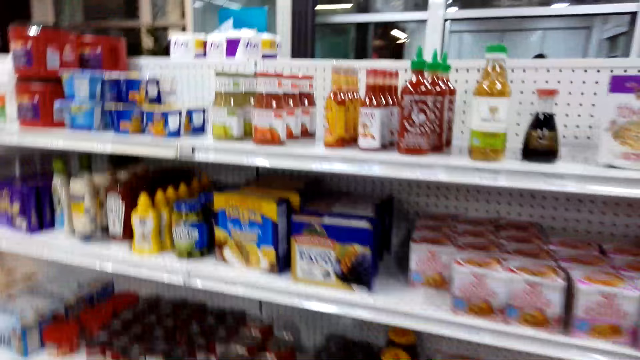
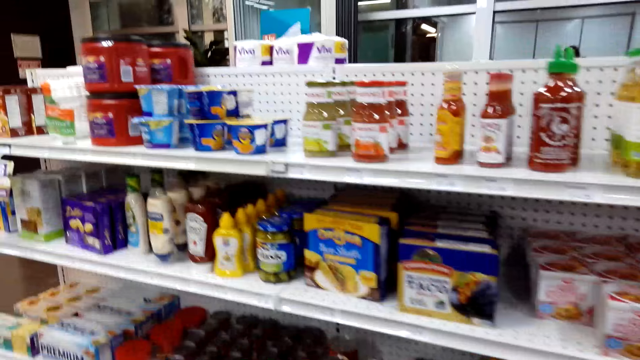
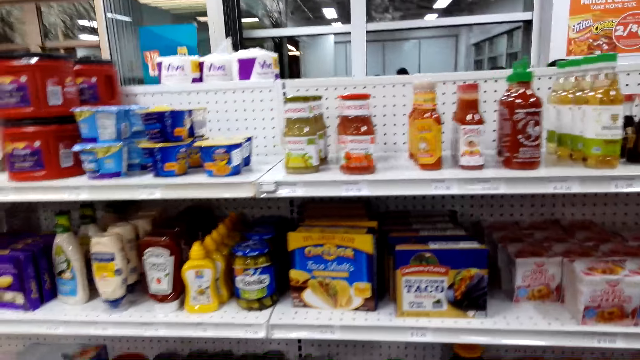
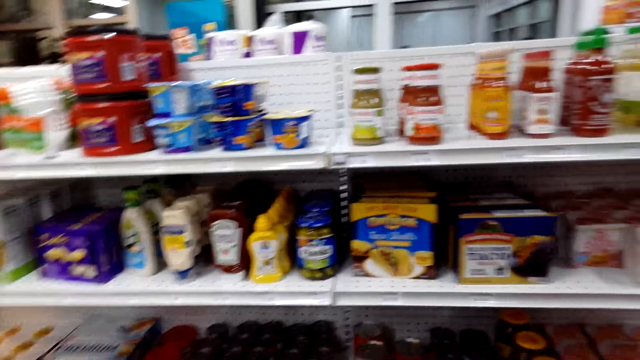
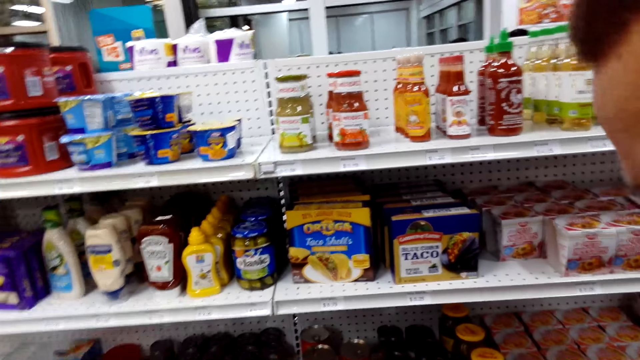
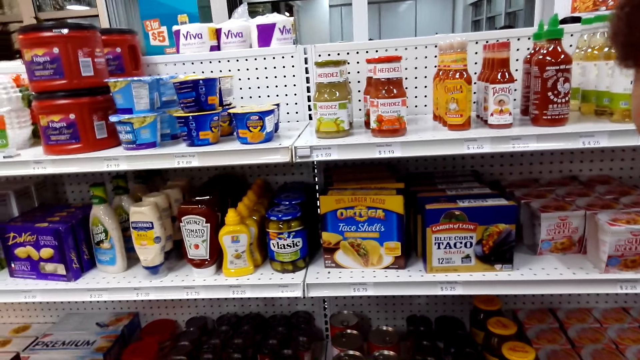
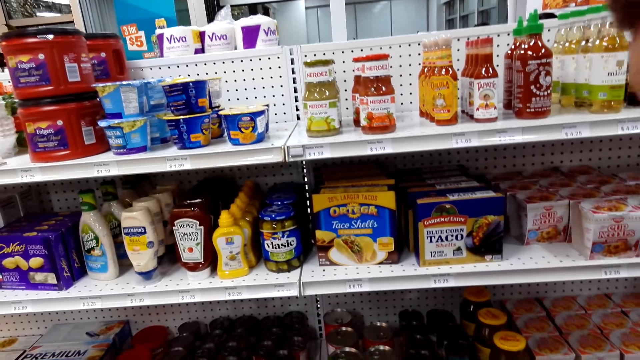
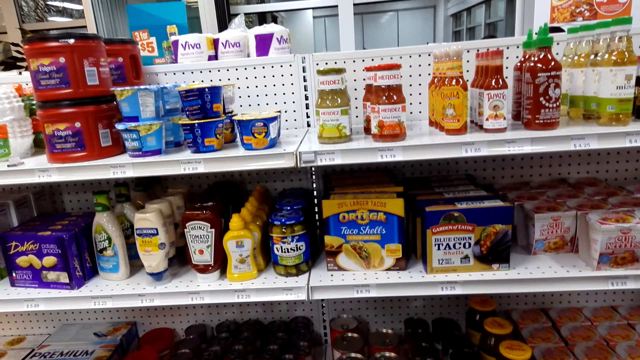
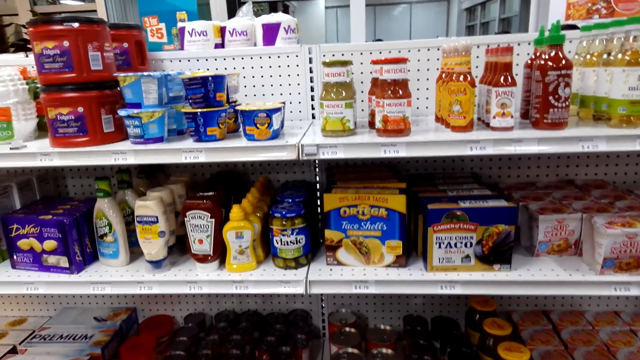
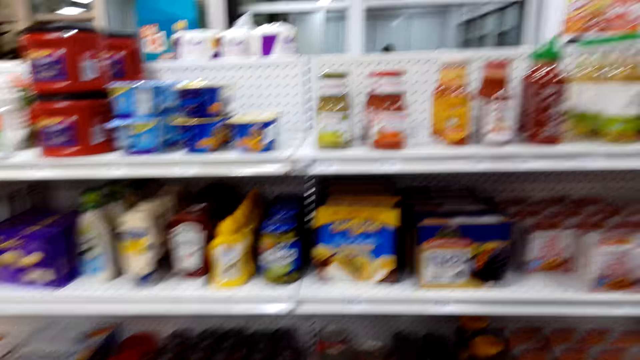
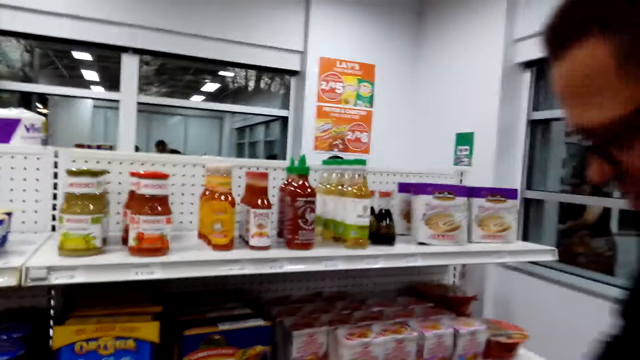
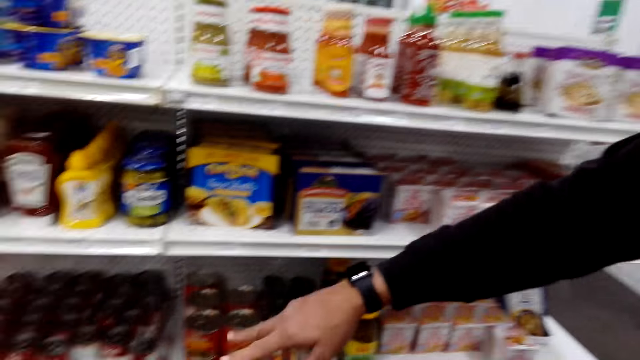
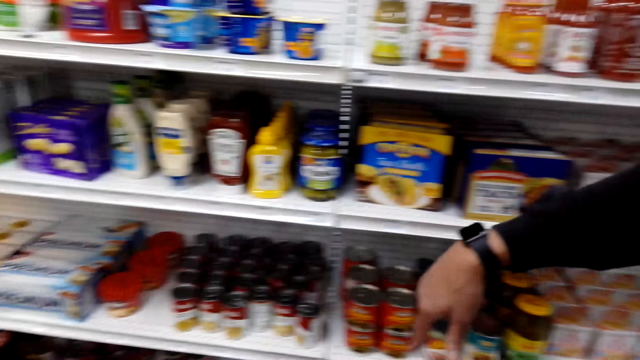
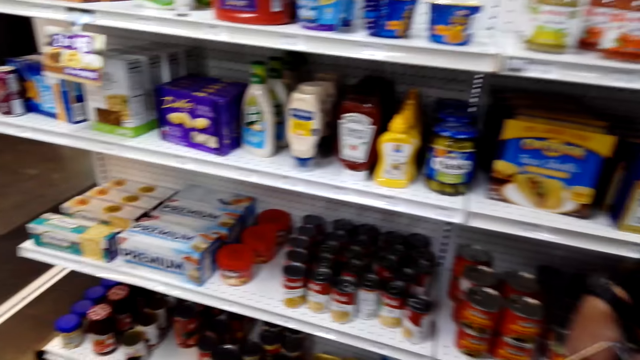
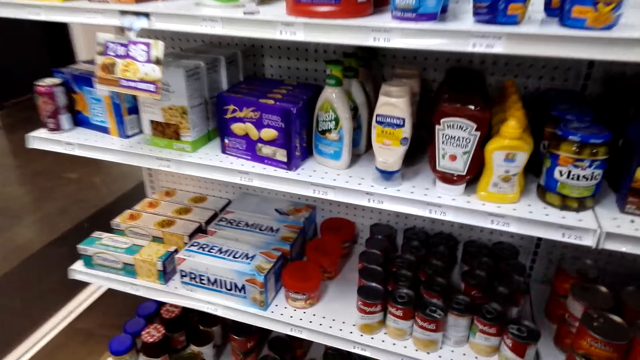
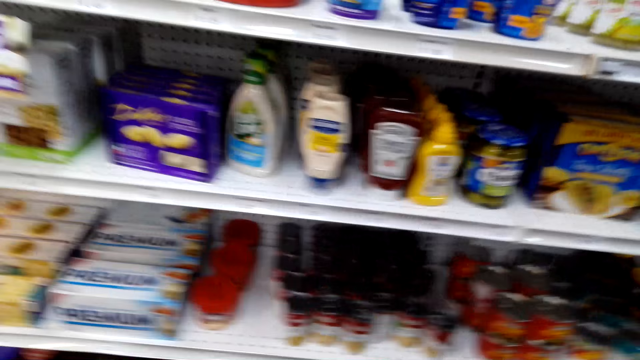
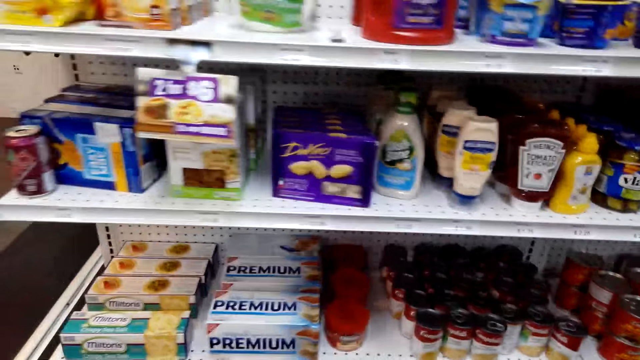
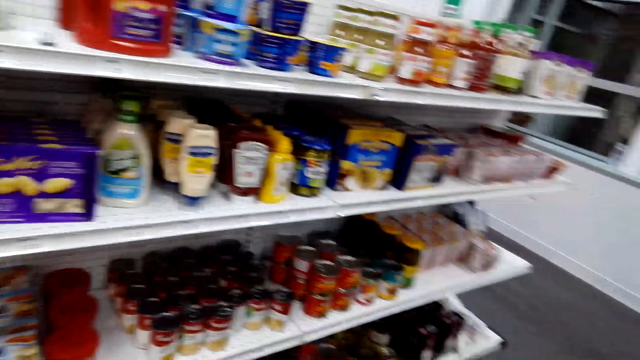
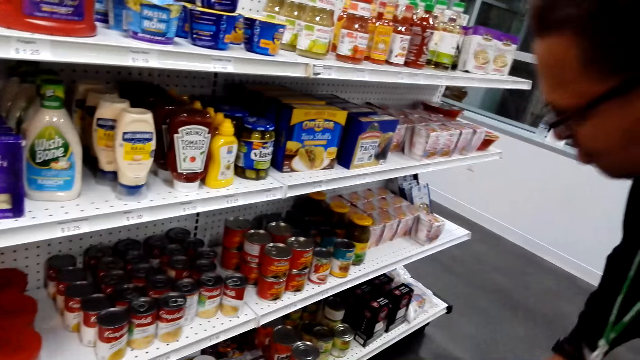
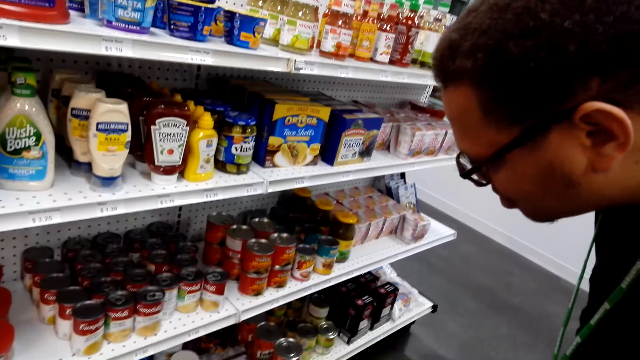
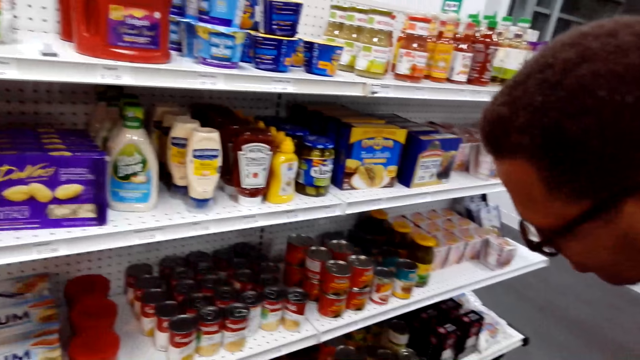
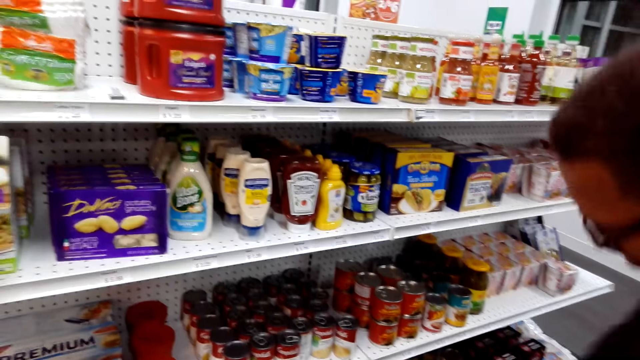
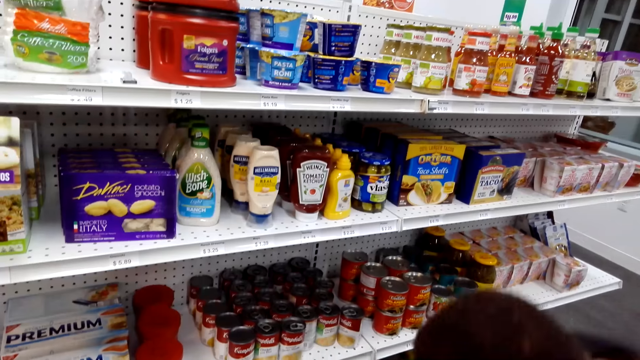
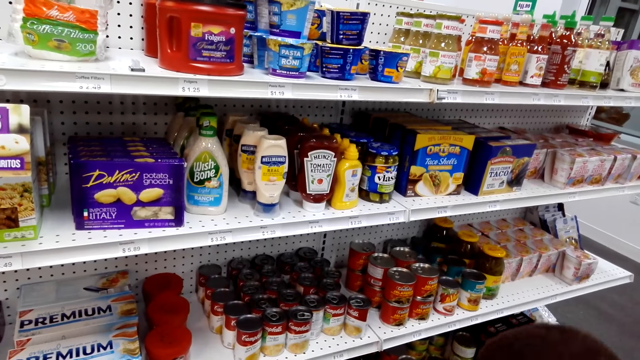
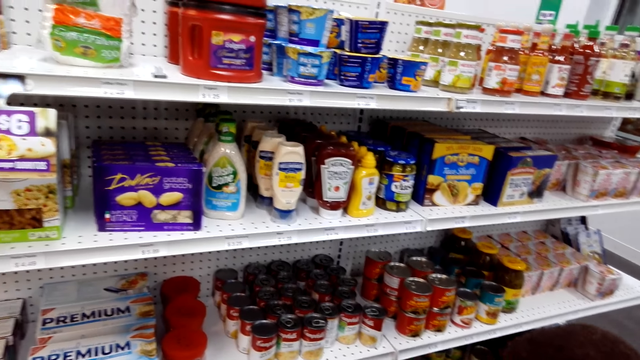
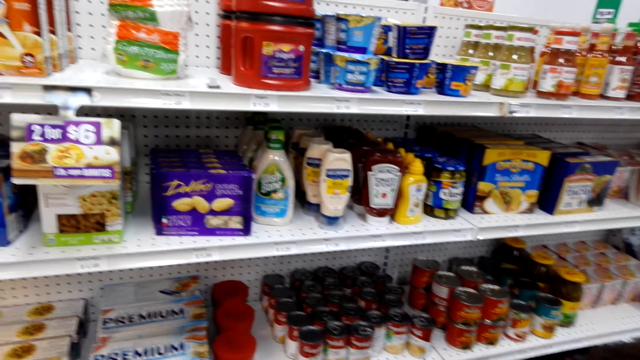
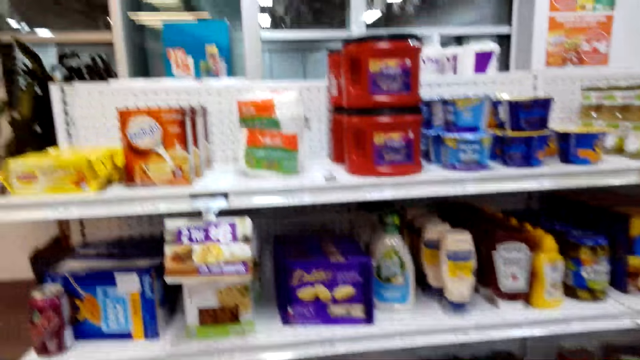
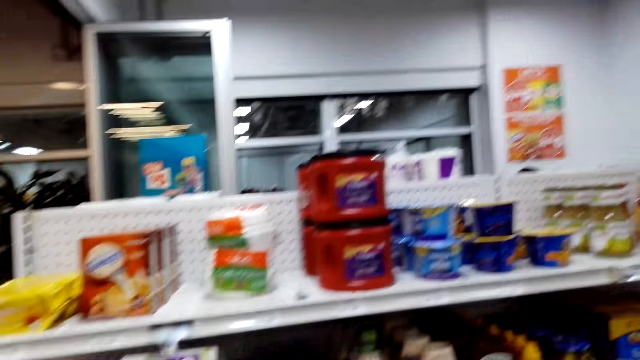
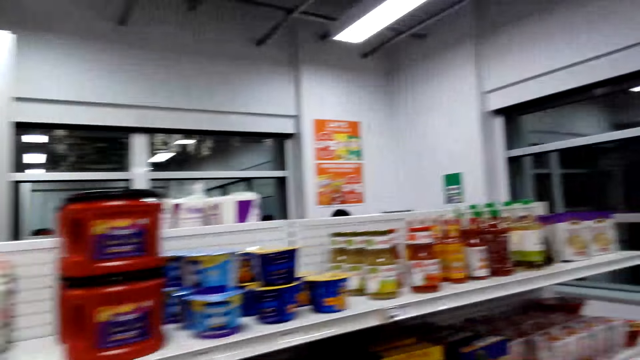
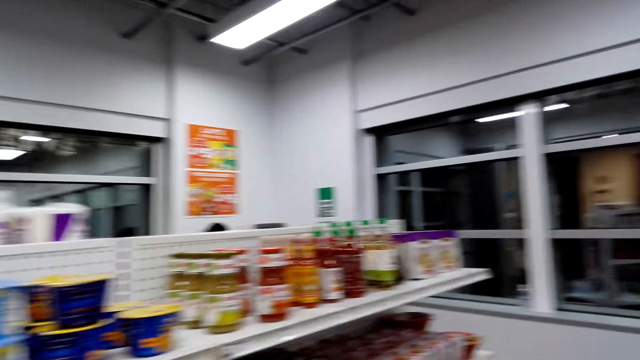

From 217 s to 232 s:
The camera wearer walks. They converse with a man. The man points on a shelf. The camera wearer checks the shelves. They speak. The man stares at a shelf, checks the shelves, and bends. The camera wearer looks around the shop.

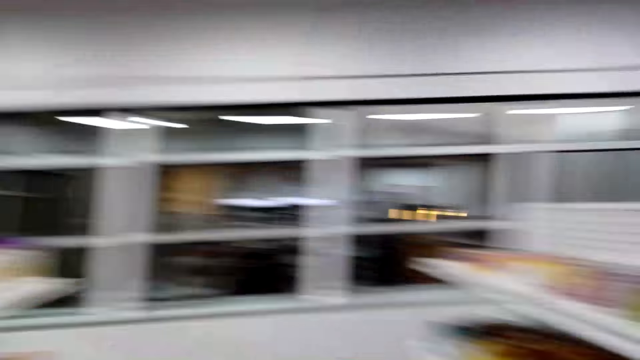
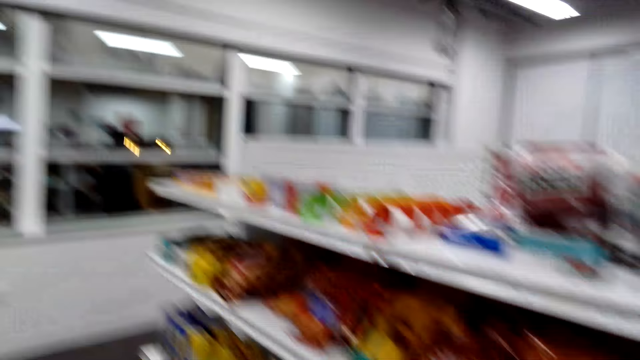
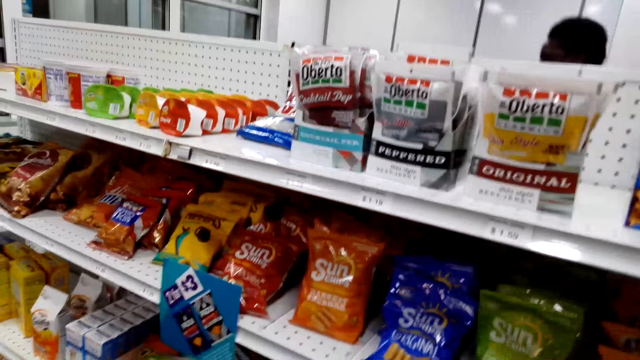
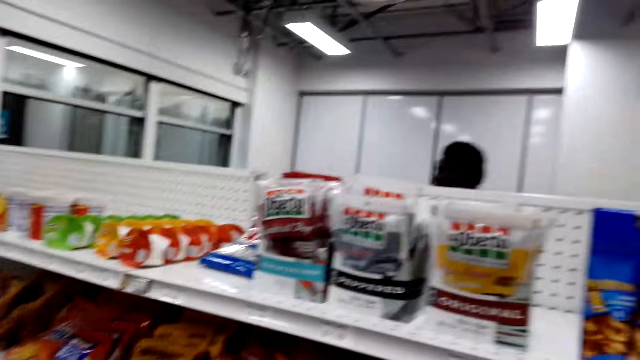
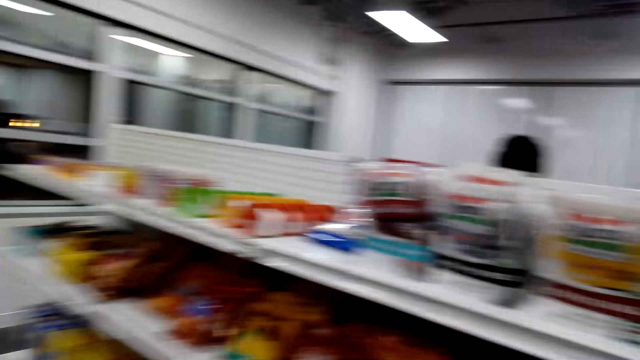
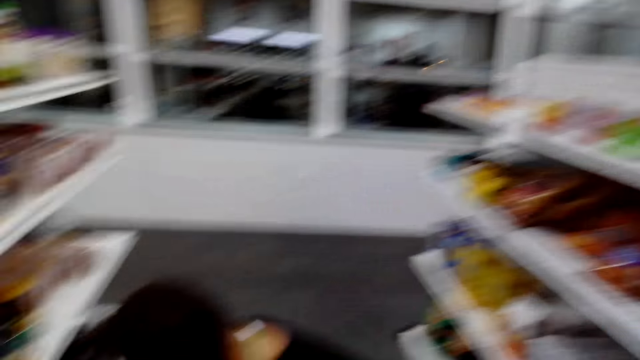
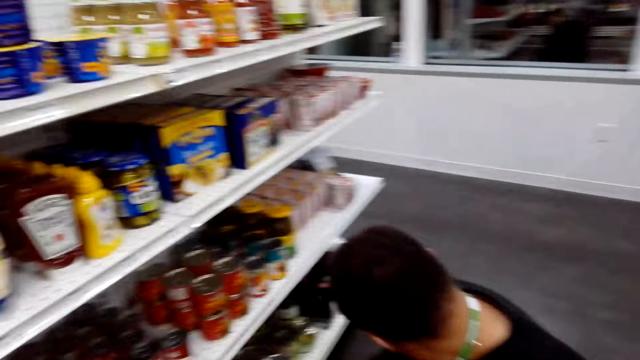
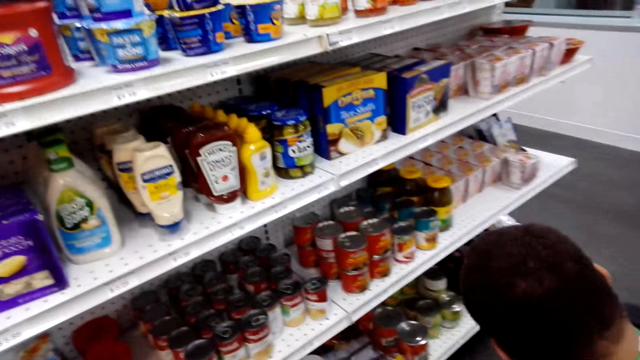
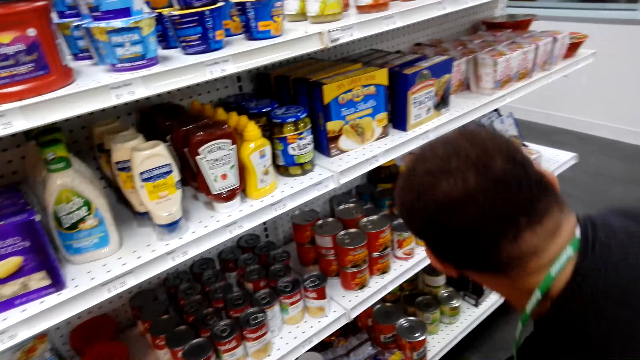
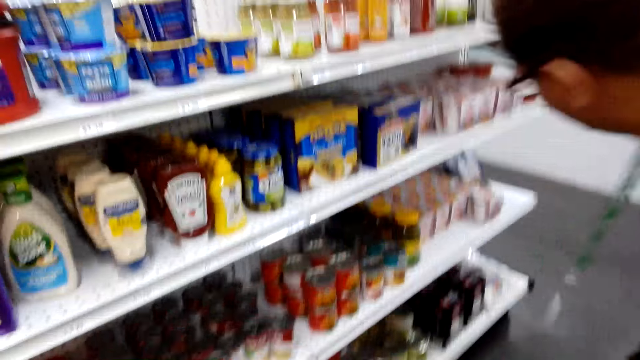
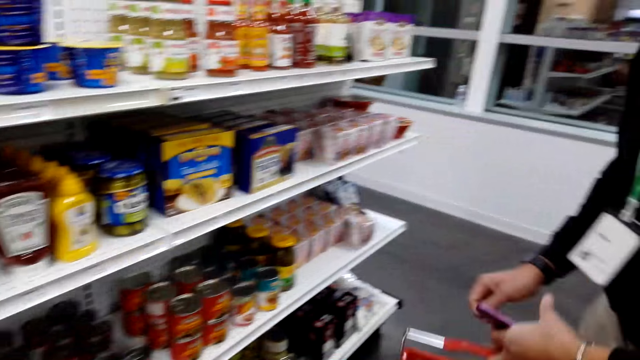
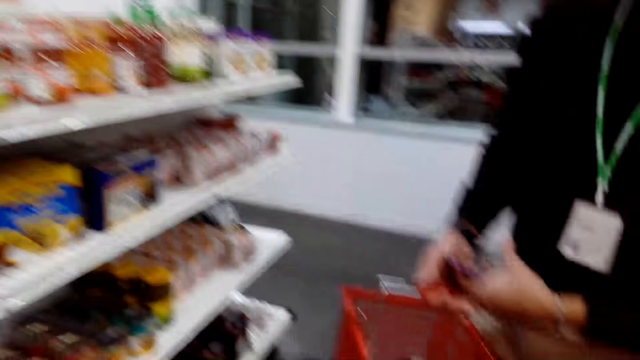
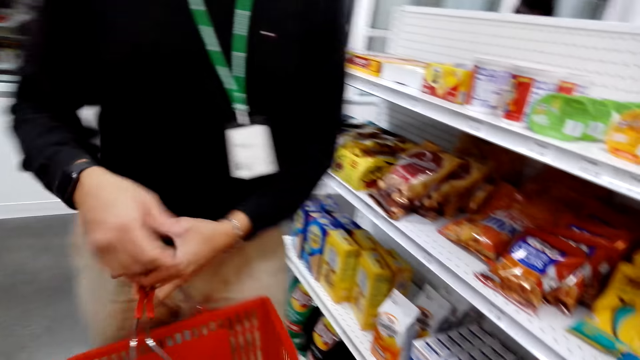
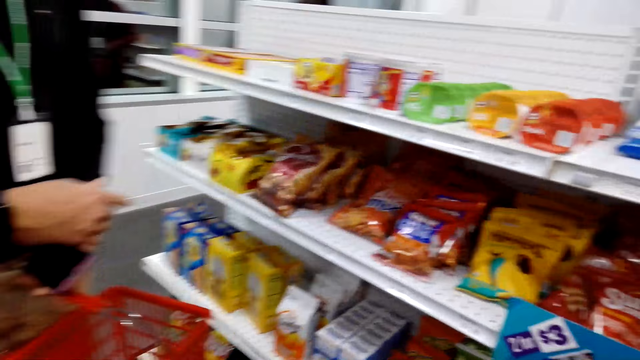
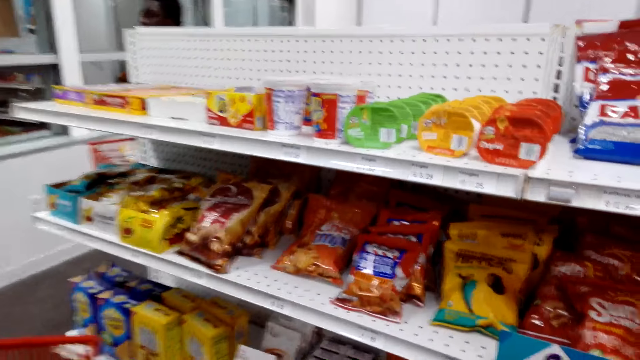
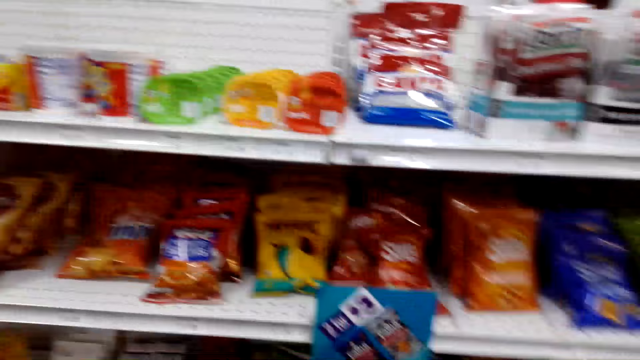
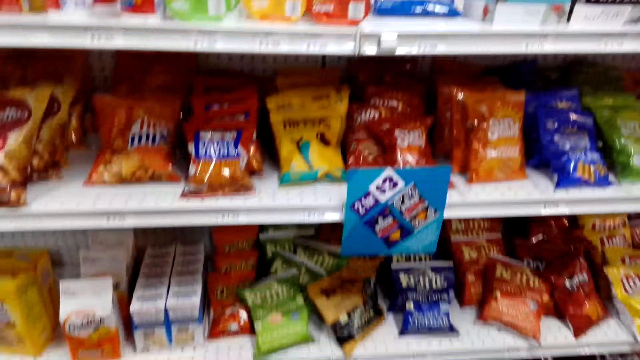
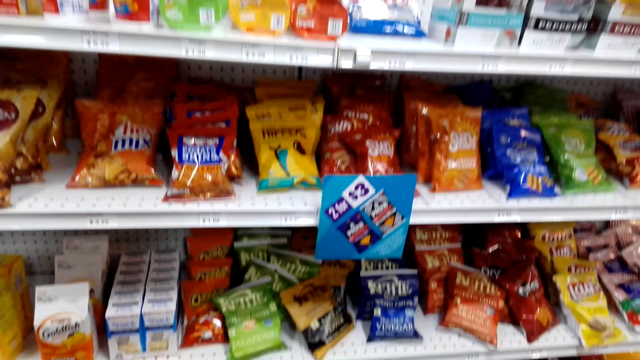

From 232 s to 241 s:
A man checks the shelves and stands up. The camera wearer converses with the man. The man turns to a shelf and checks the shelves.
